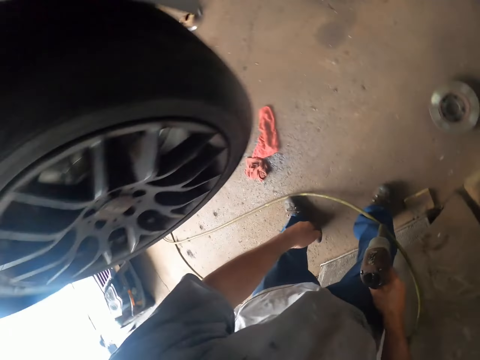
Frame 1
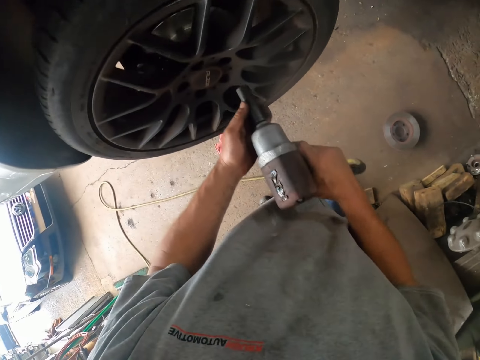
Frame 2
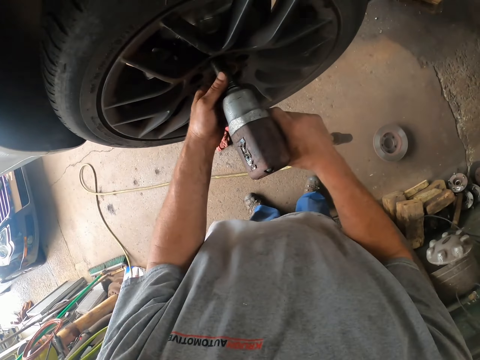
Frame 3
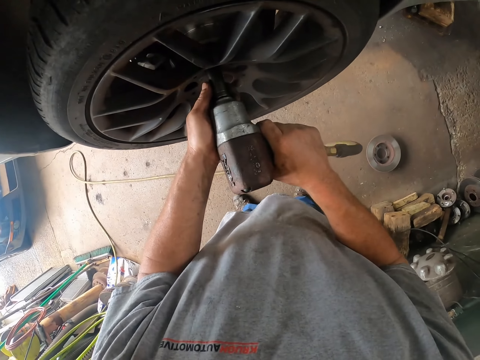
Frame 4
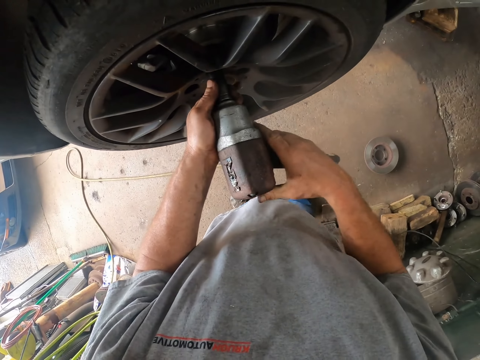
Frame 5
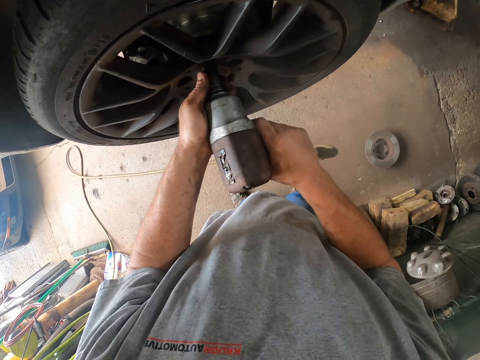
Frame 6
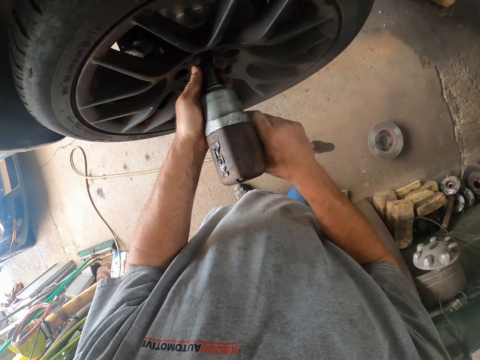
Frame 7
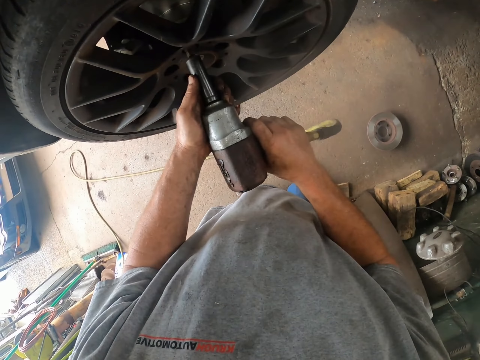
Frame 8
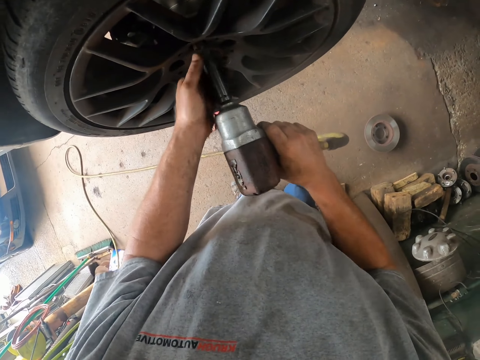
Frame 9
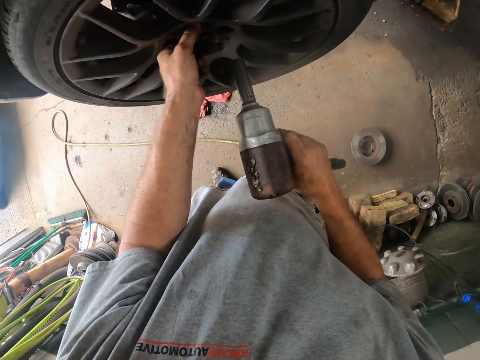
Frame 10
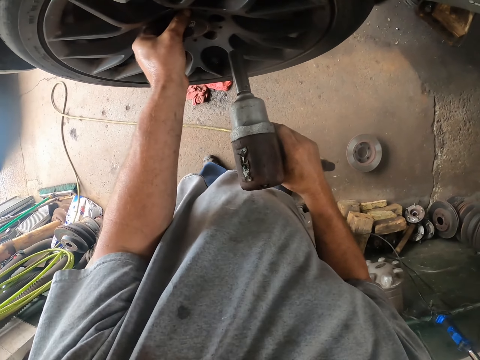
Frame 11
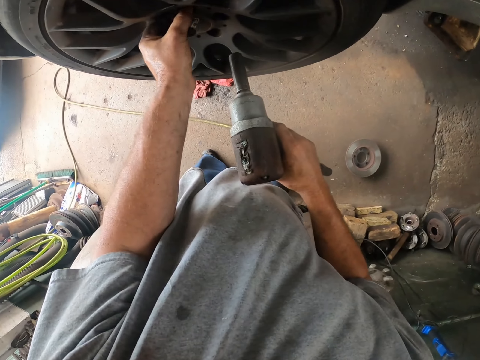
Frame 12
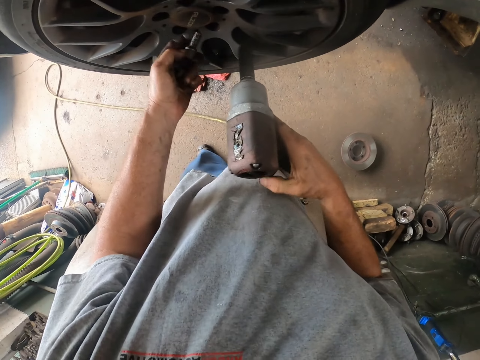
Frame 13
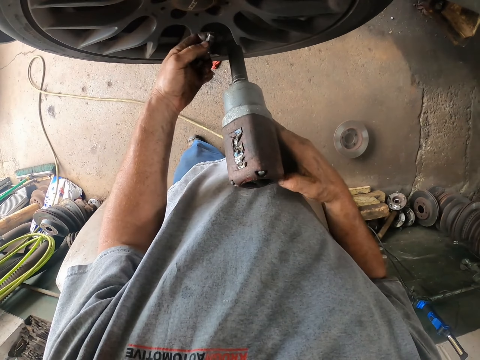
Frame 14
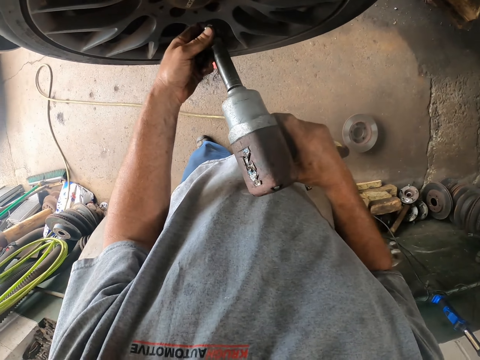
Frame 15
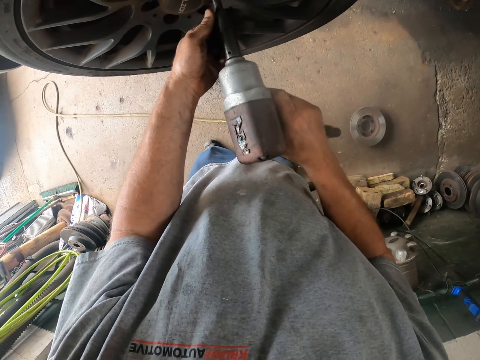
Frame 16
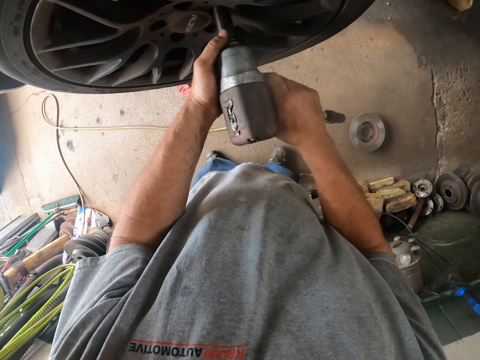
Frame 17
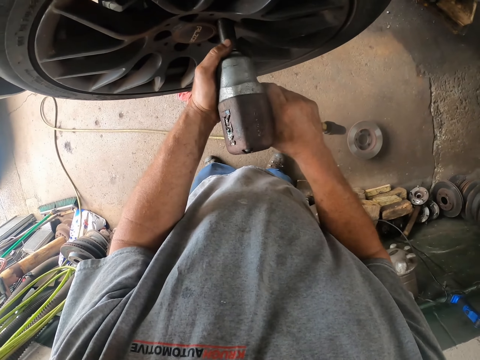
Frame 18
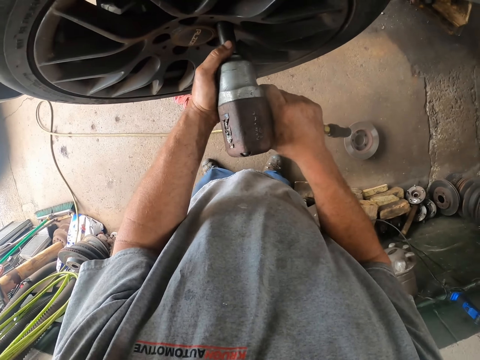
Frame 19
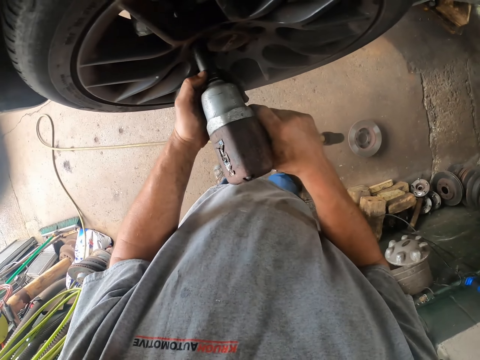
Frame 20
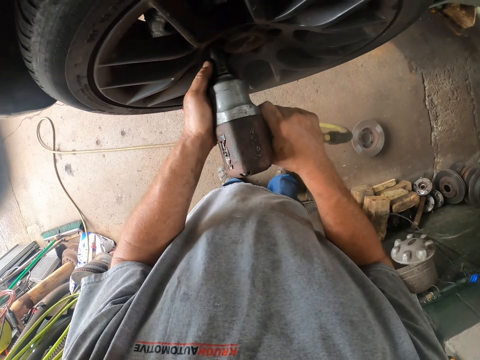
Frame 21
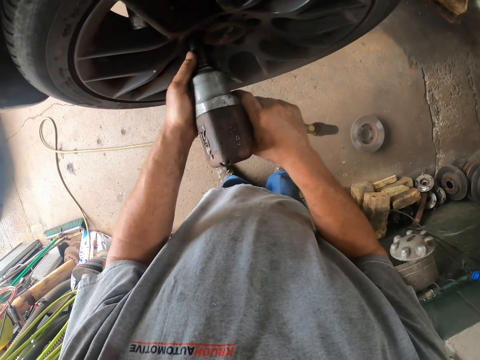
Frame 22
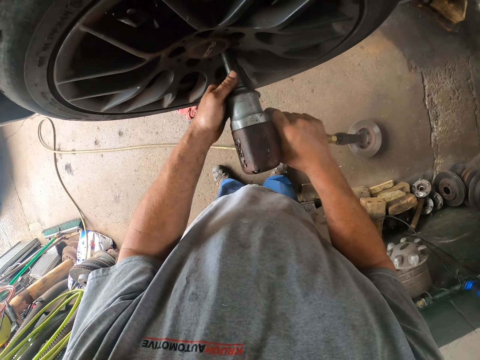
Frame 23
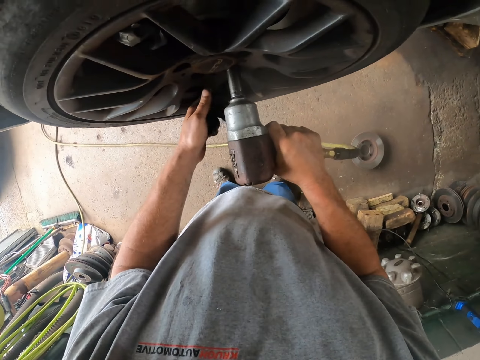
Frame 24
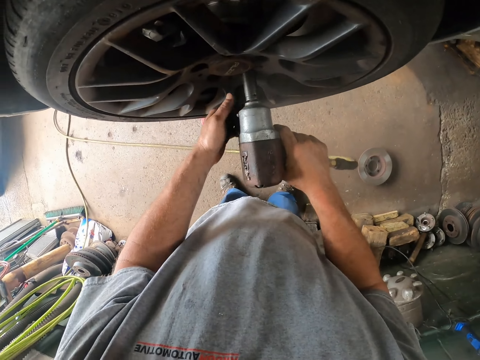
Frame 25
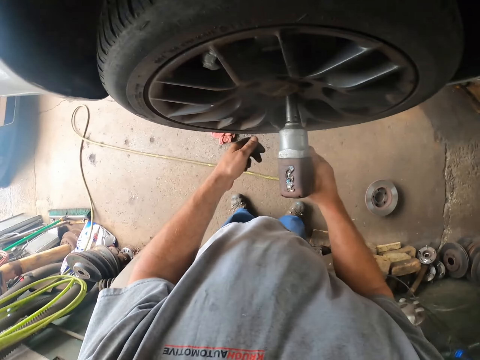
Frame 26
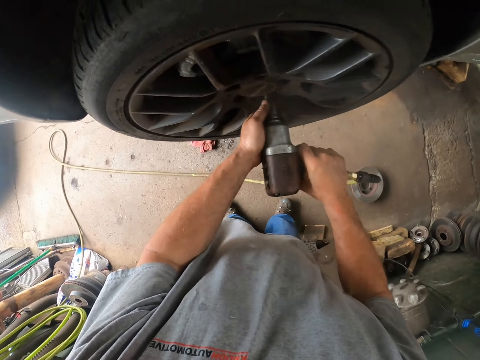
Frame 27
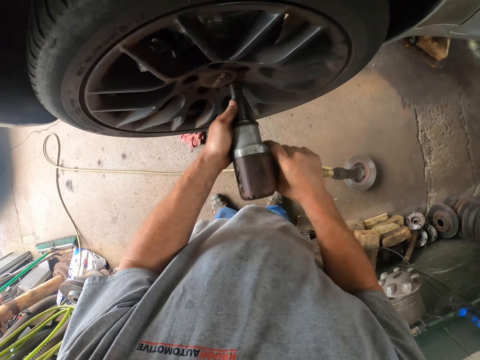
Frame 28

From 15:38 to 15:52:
The camera wearer picks up a bolt from the floor. They tighten the bolt on the wheel with a drill. They remove the bolt from the wheel. They attach the bolt to the drill. They tighten the bolt on the wheel with the drill.

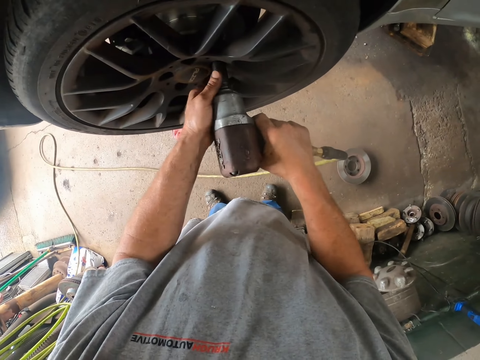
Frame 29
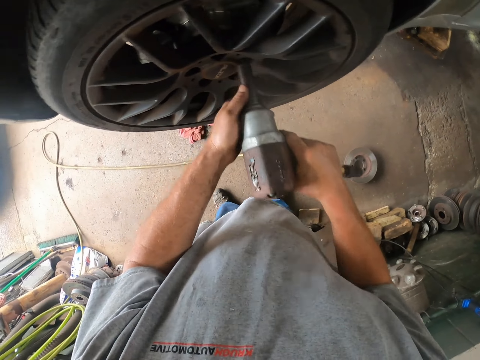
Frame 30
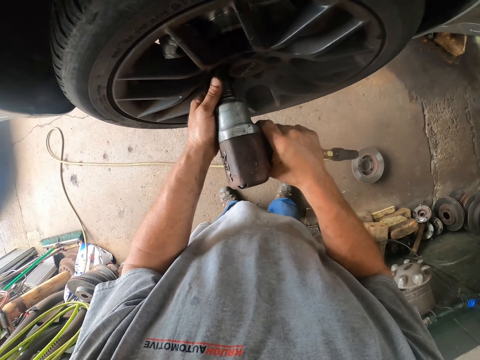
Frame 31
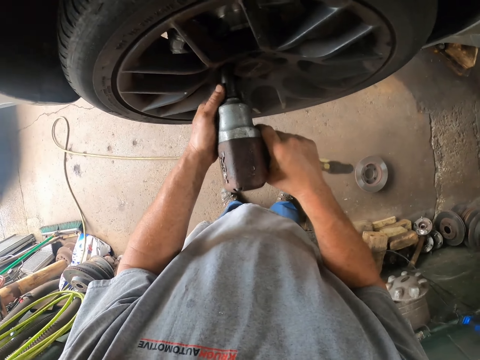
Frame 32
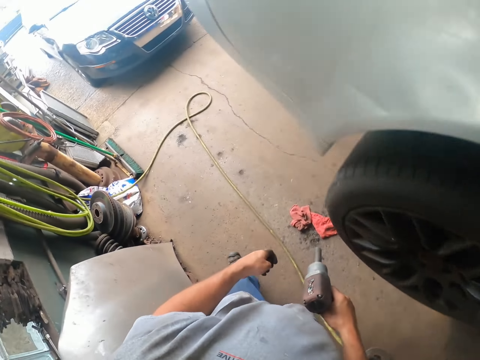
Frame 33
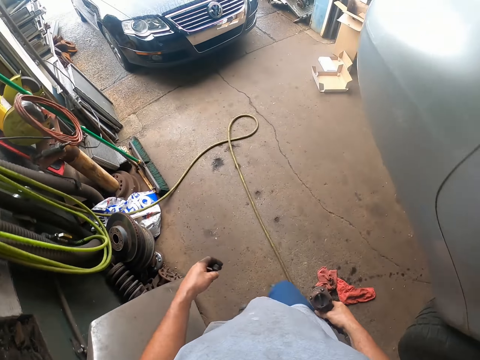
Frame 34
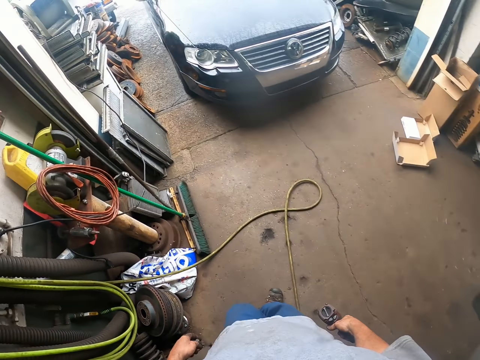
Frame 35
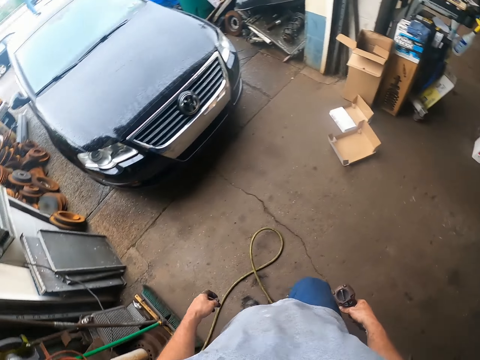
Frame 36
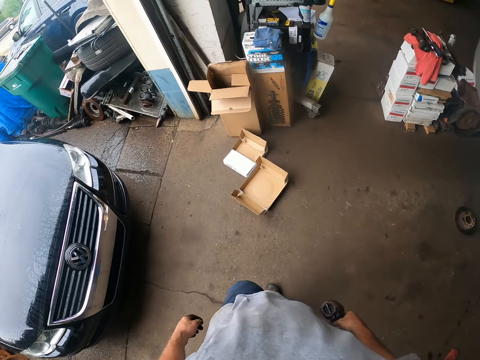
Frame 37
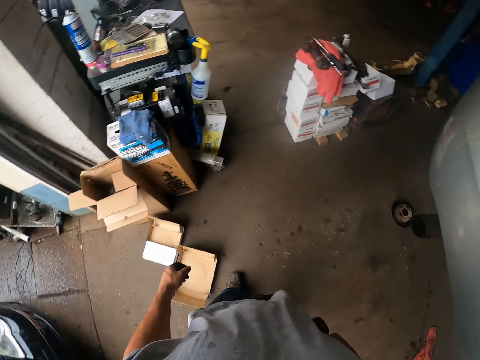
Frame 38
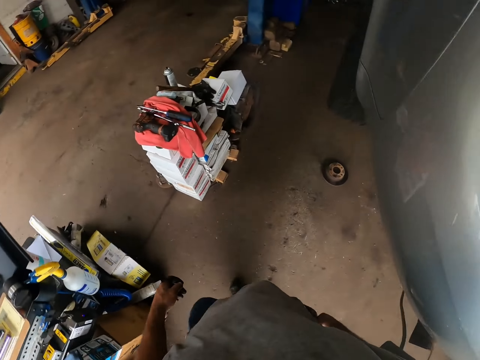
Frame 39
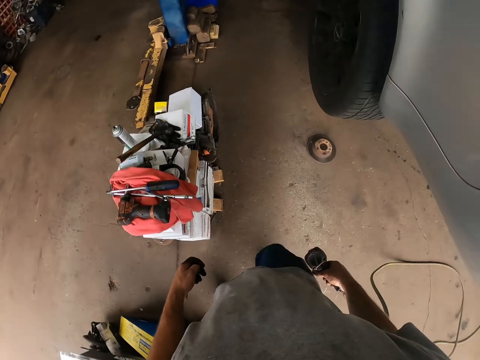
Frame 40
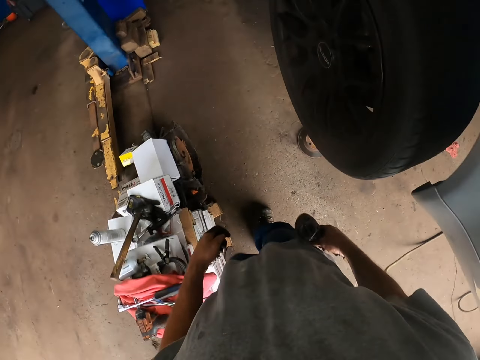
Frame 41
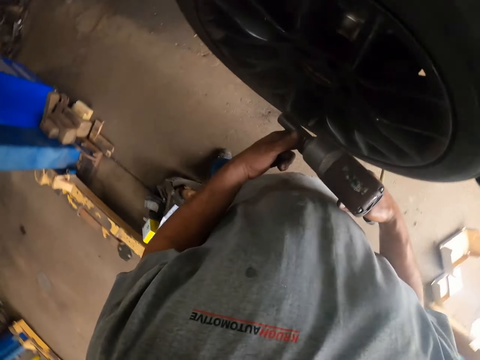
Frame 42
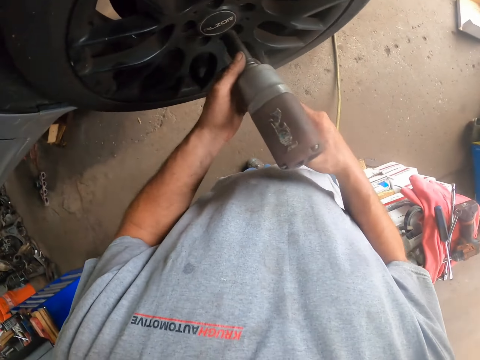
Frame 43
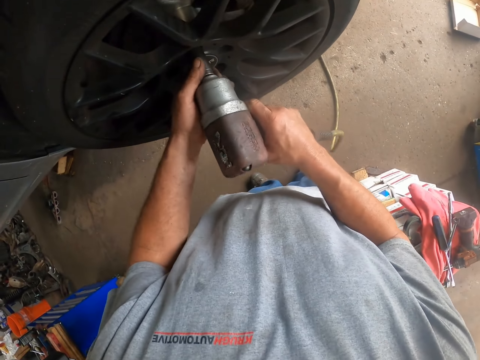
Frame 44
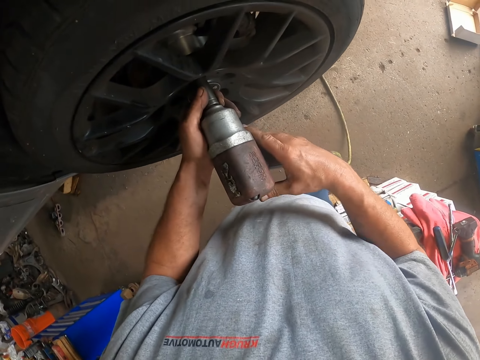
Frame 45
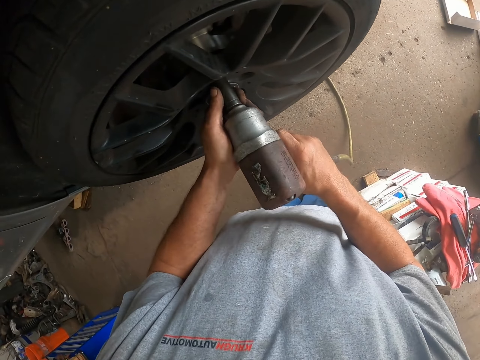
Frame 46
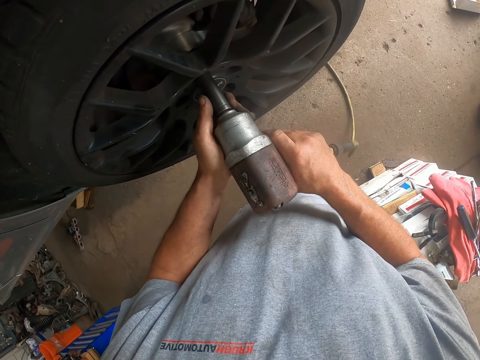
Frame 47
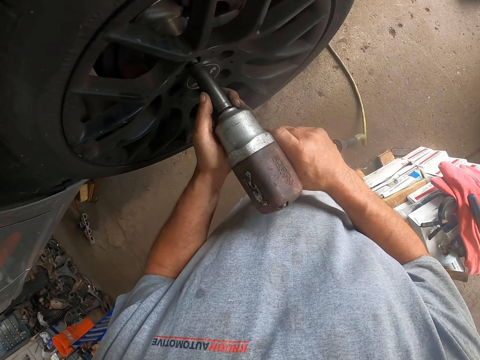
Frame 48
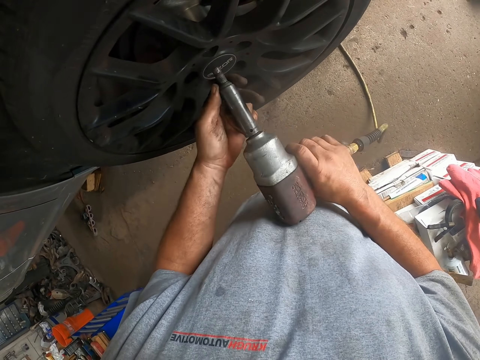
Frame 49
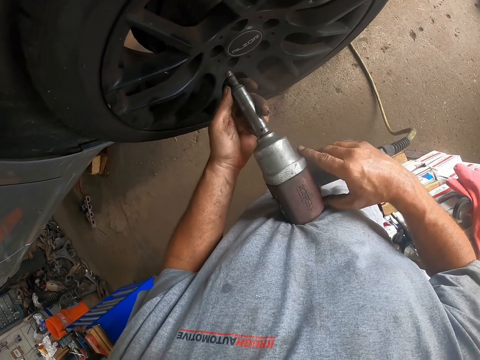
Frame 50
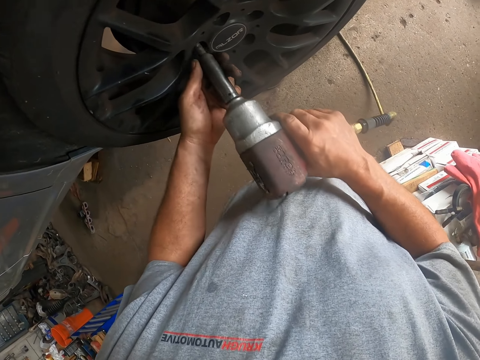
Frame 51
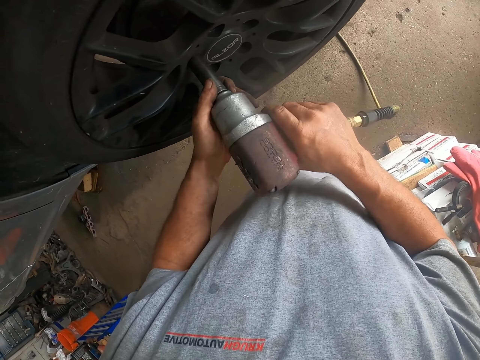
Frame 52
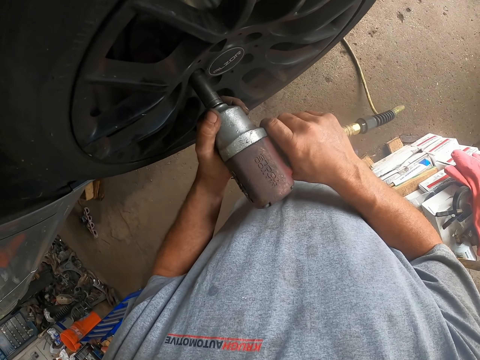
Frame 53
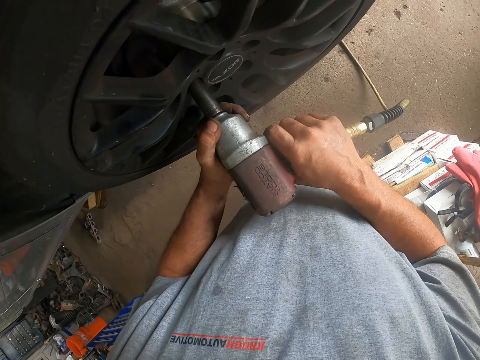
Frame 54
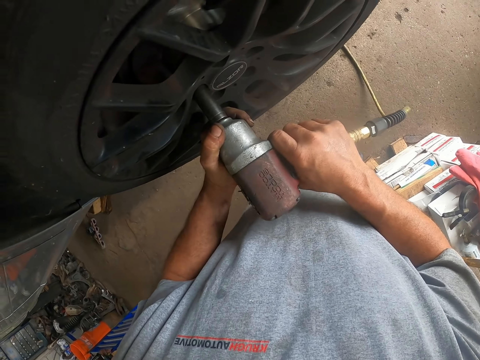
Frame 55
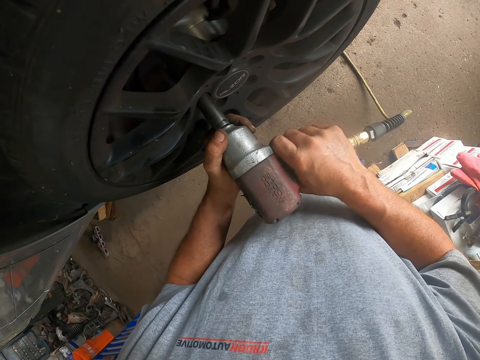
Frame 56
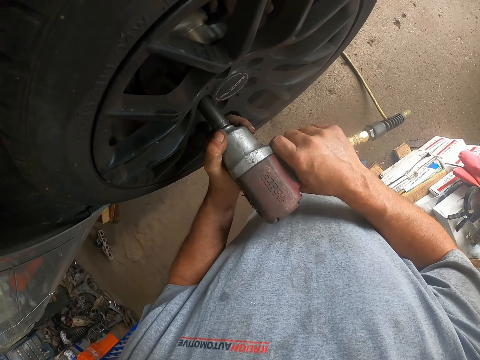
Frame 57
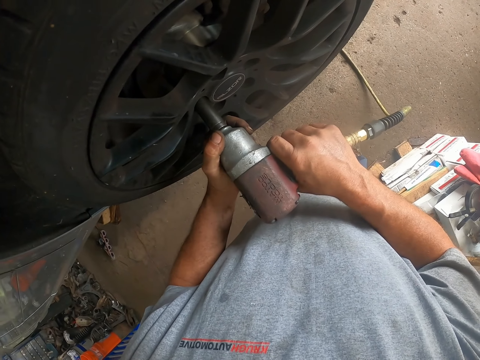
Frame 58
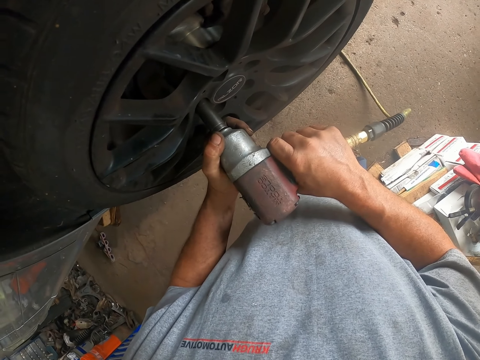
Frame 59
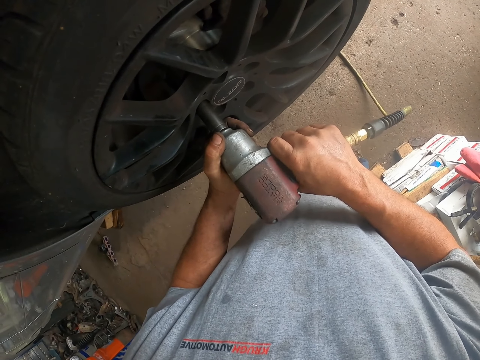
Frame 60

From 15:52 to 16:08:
The camera wearer walks around the car. They tighten the bolt on the wheel with a drill. They adjust the drill bit. They tighten the bolt on the wheel with the drill.
